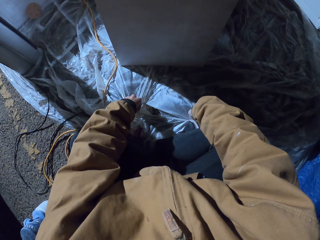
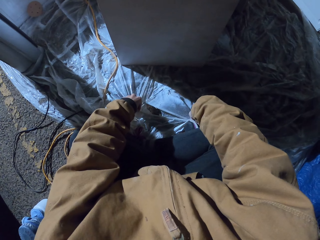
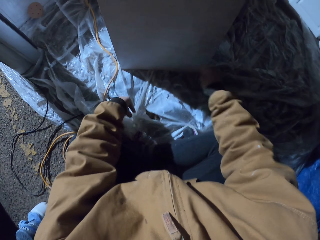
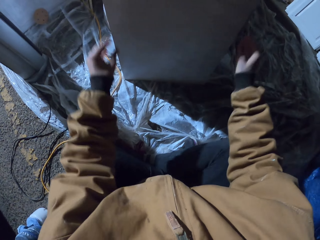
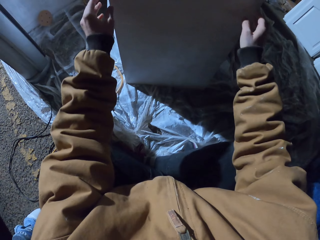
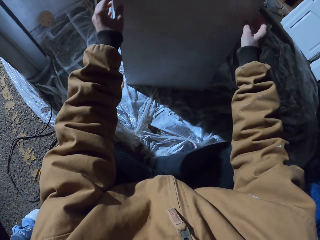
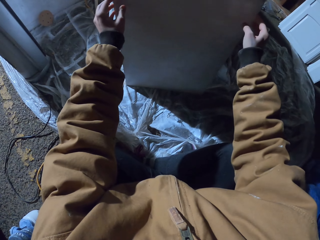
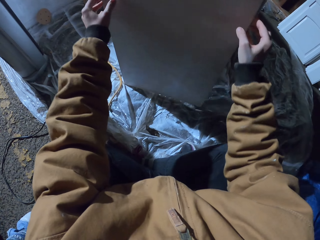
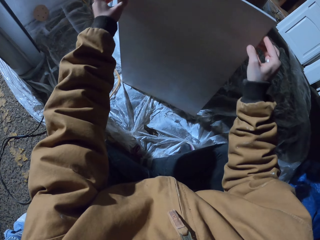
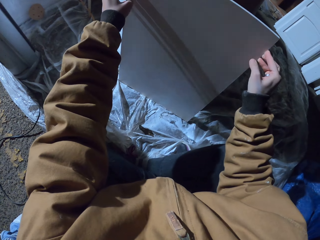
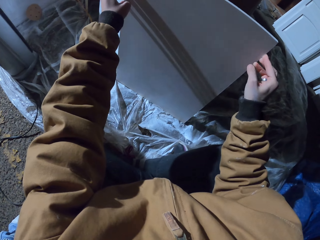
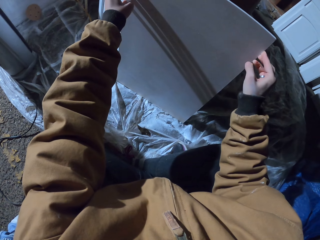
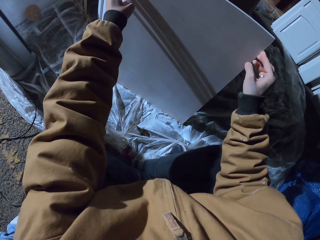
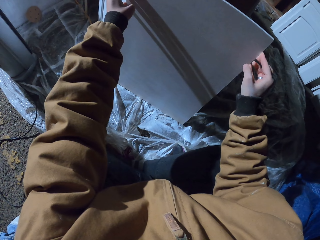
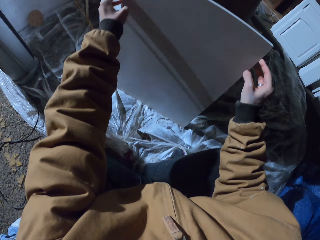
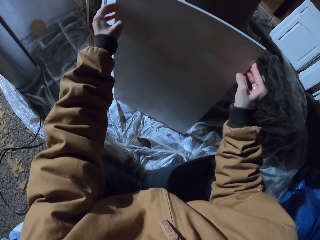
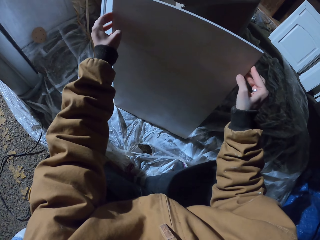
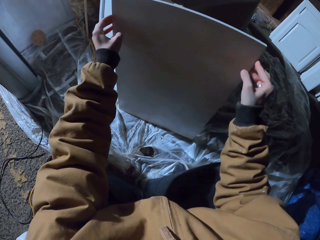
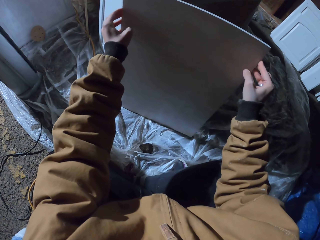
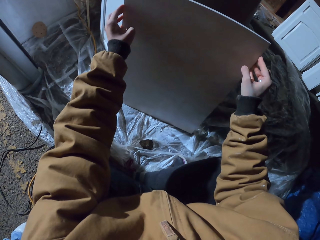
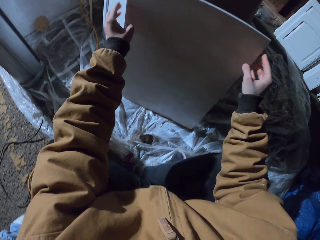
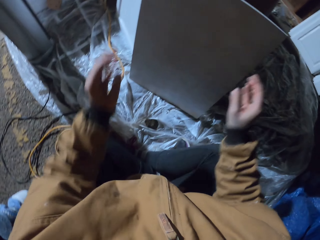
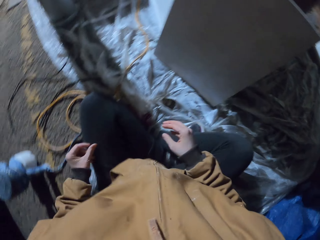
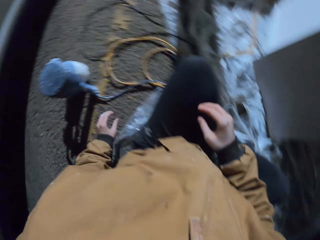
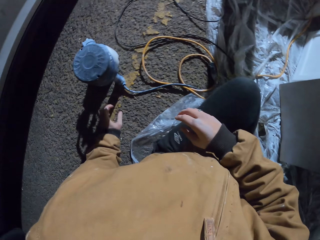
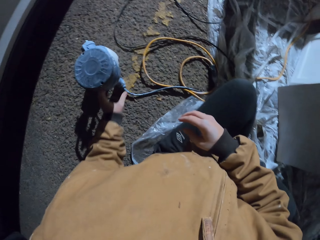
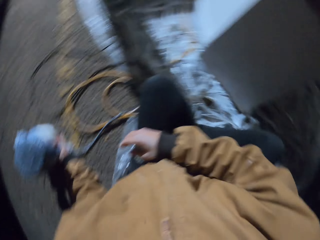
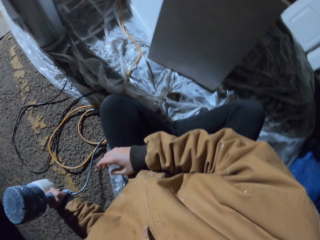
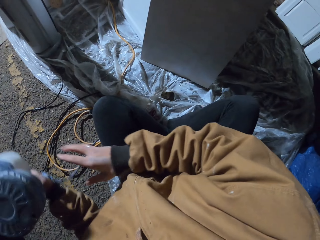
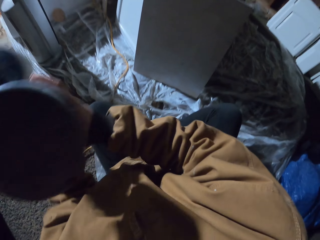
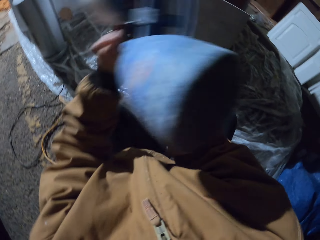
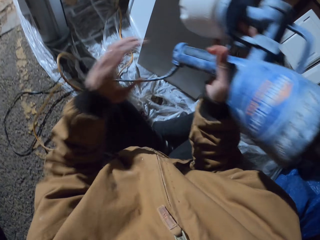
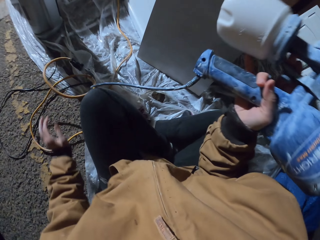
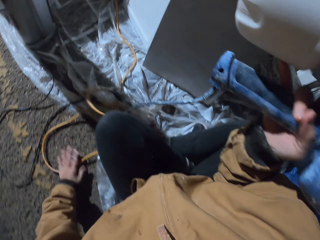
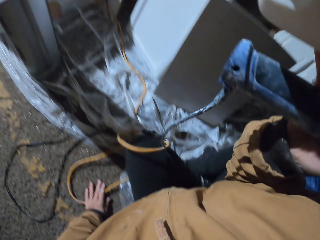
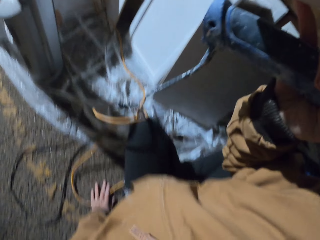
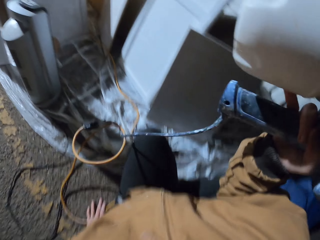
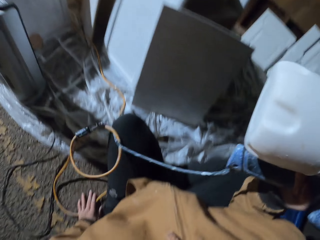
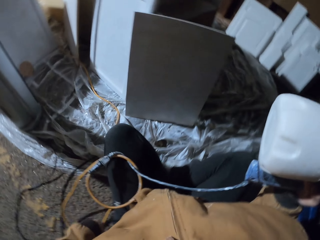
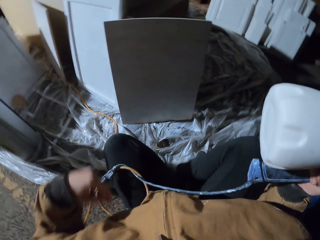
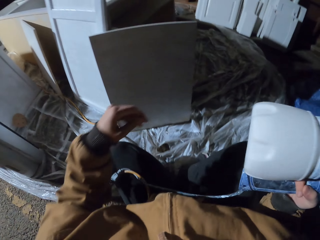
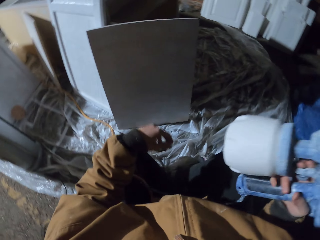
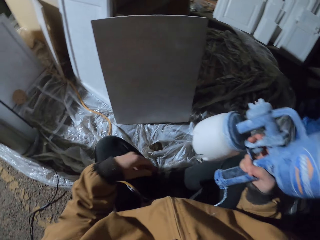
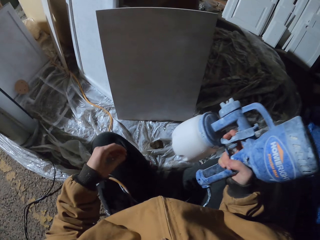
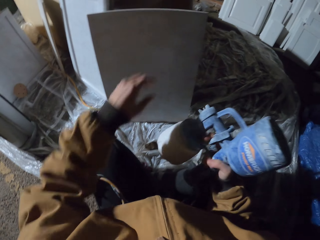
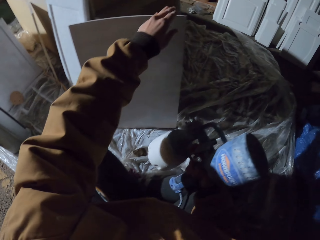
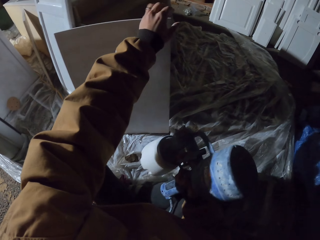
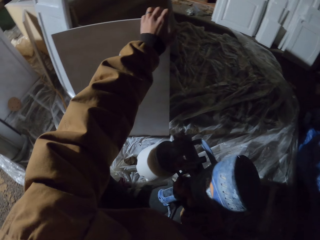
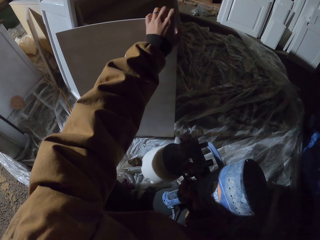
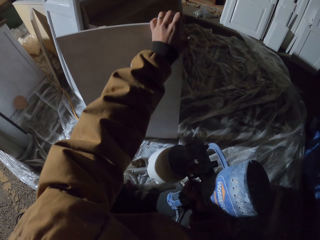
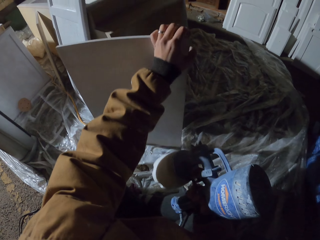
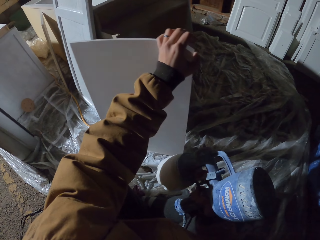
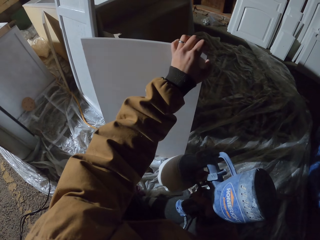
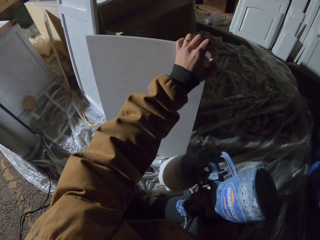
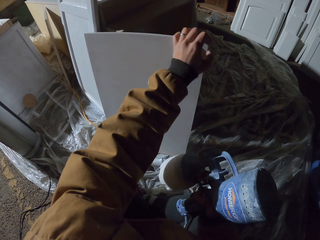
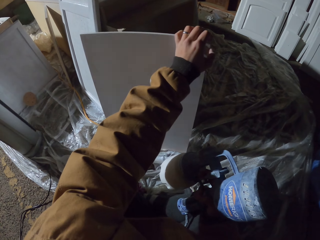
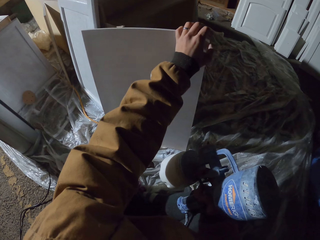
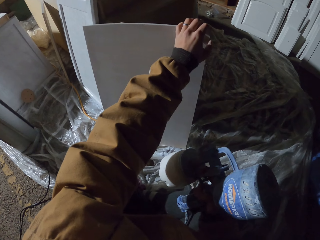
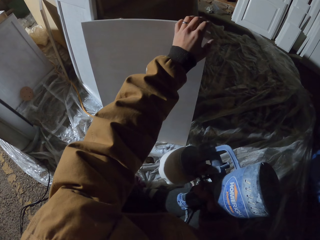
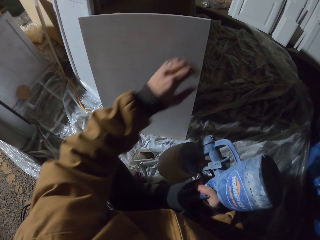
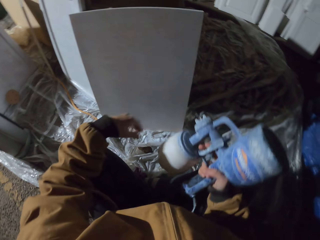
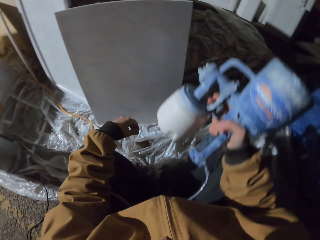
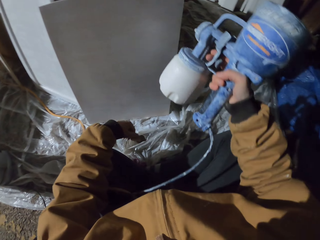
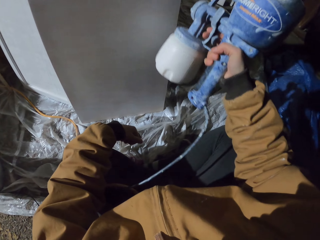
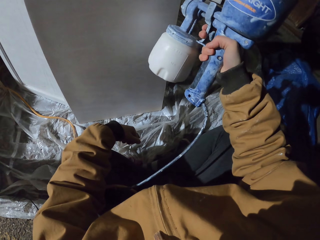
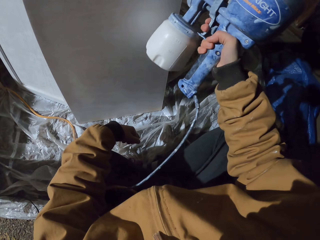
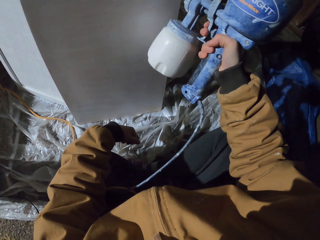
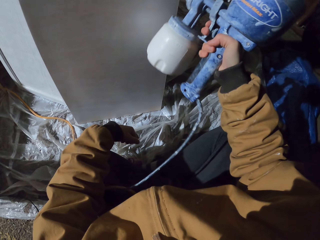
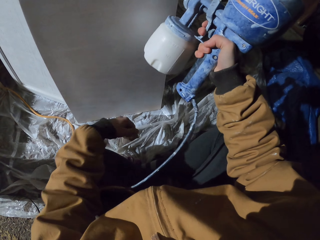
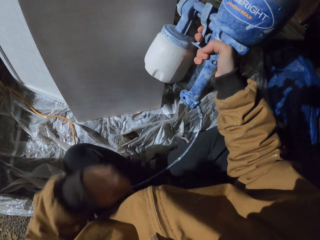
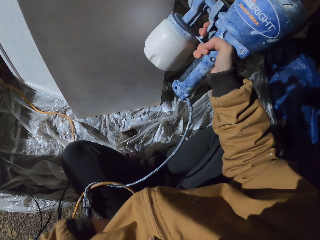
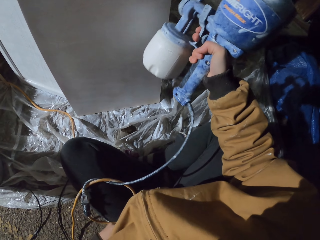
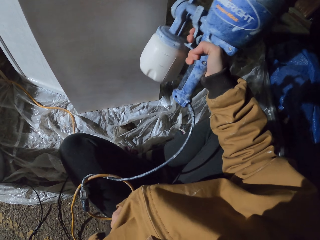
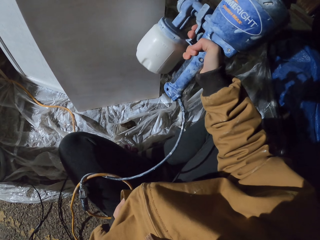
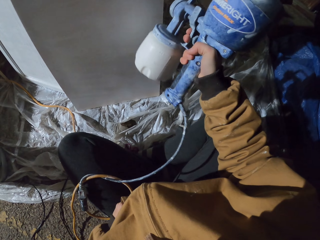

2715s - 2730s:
The camera wearer looks around. They hold the wood. They move their hands. They take the paint sprayer or spray gun from the floor. They move. They hold the spray gun repeatedly. They hold the wood. They spray the canvas board with paint.

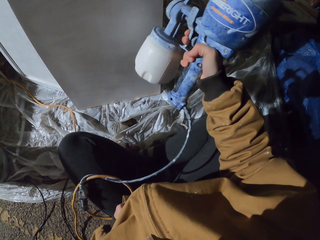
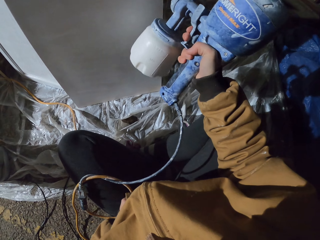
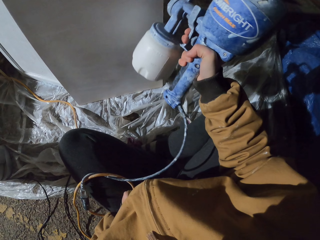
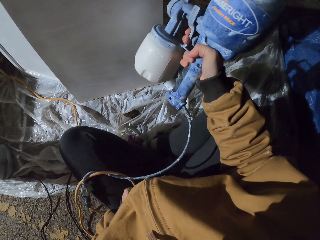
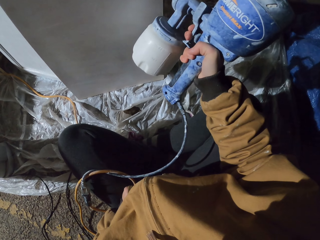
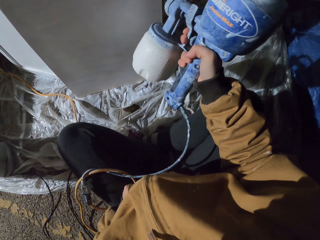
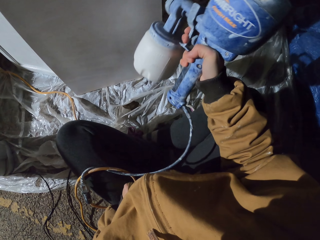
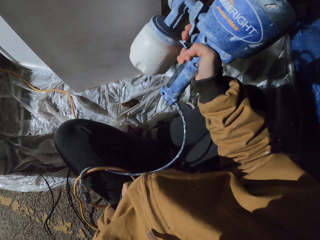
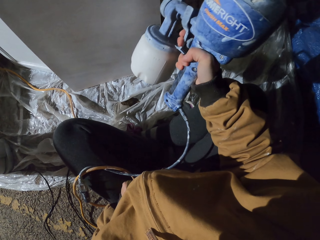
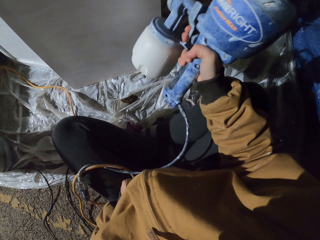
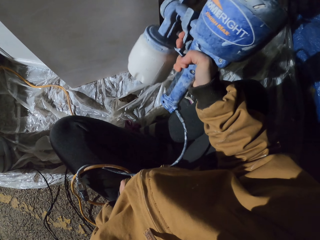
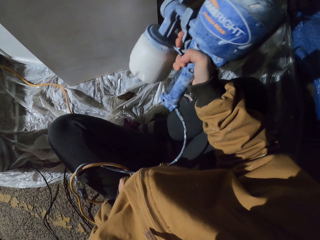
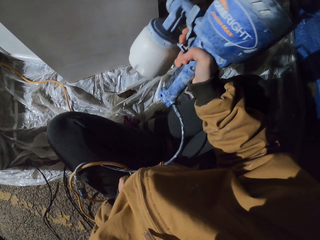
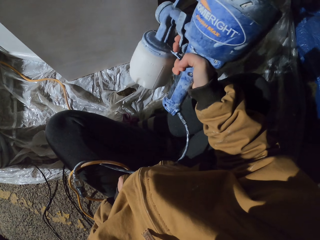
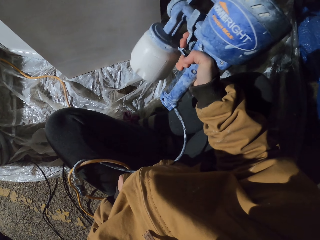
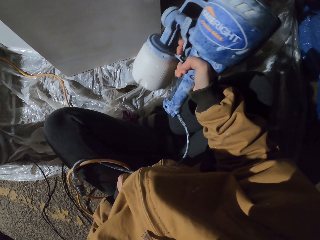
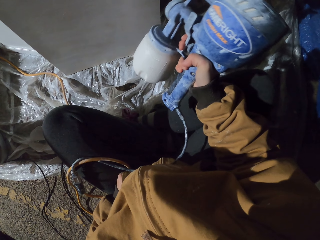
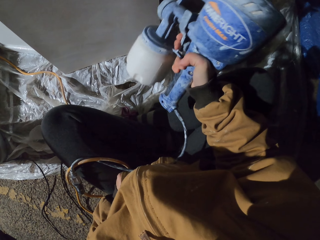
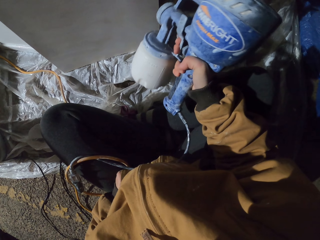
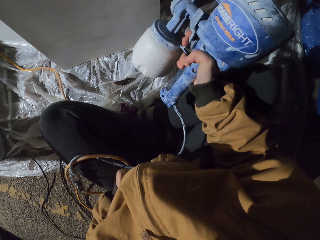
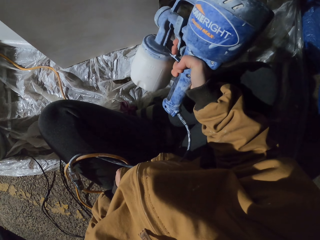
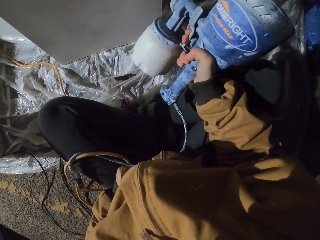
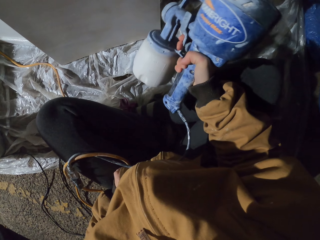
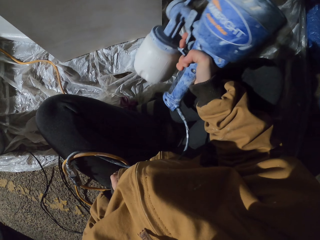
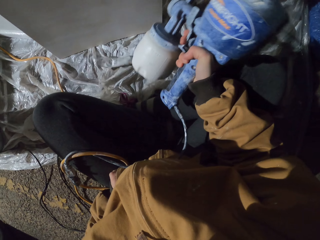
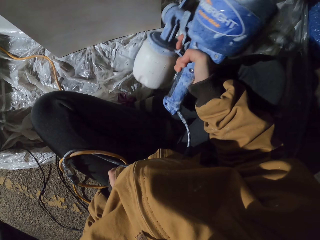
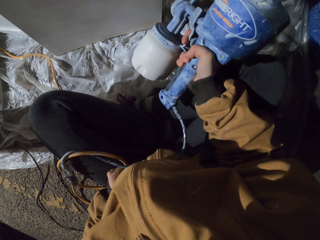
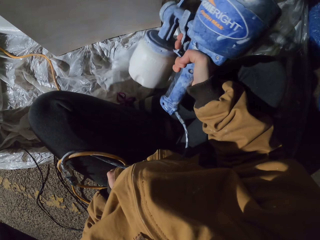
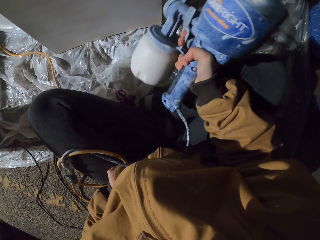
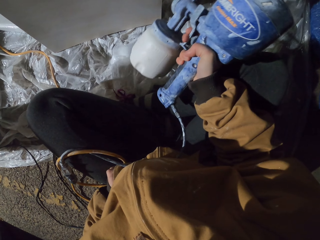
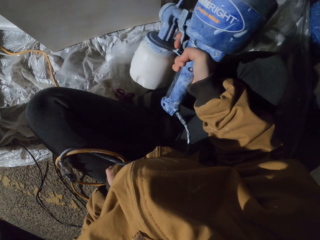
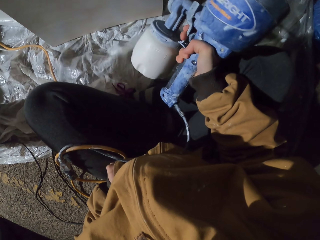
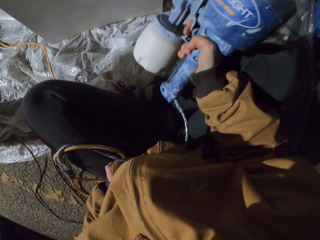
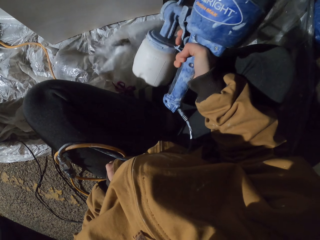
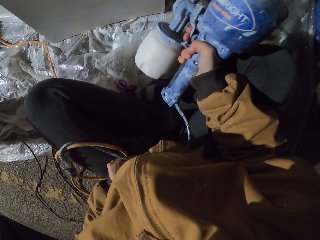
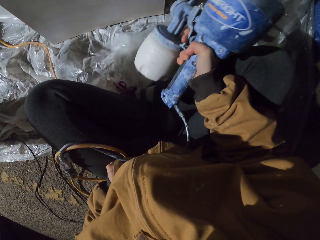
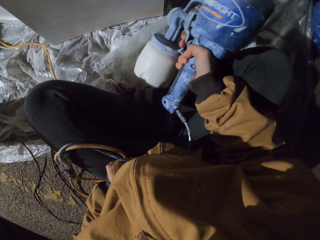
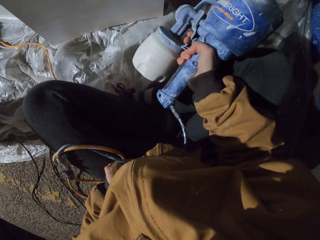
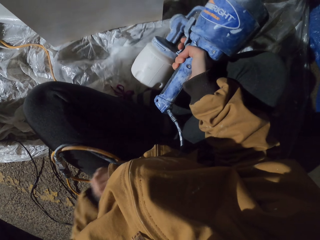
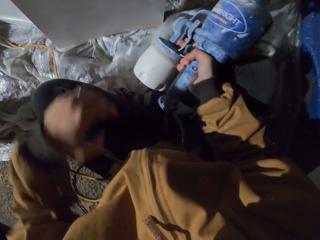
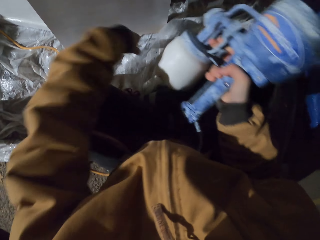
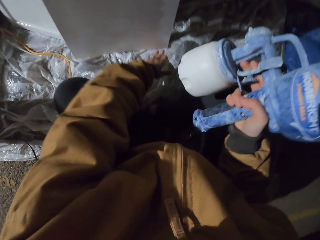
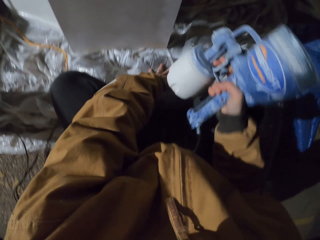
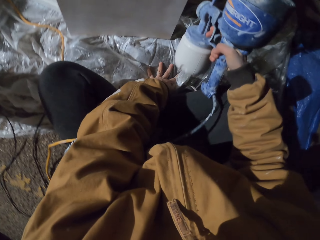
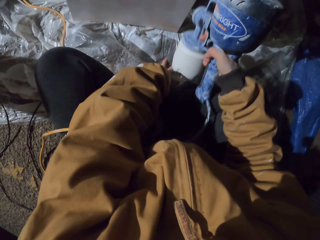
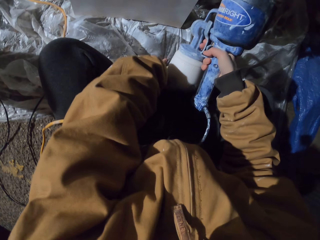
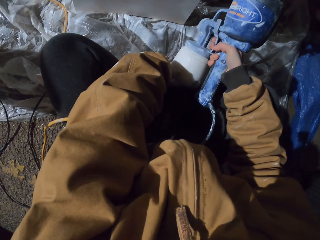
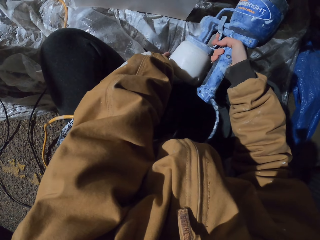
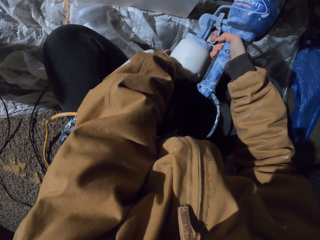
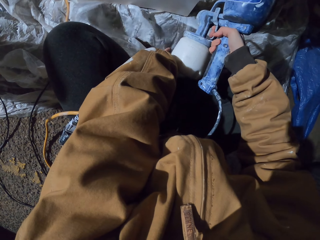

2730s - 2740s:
The camera wearer sprays the wood. They touch the nylon paper.
